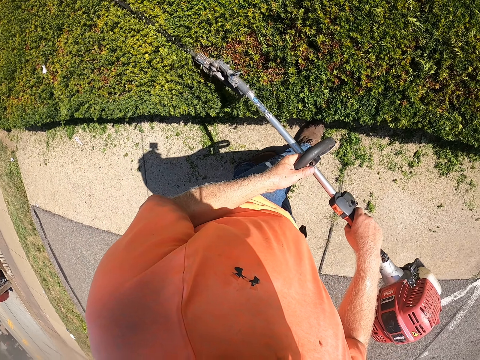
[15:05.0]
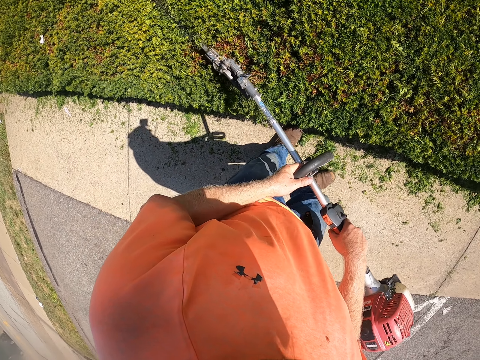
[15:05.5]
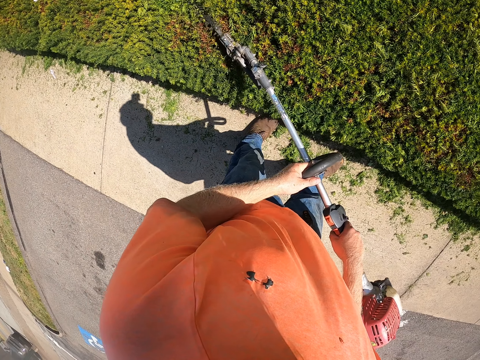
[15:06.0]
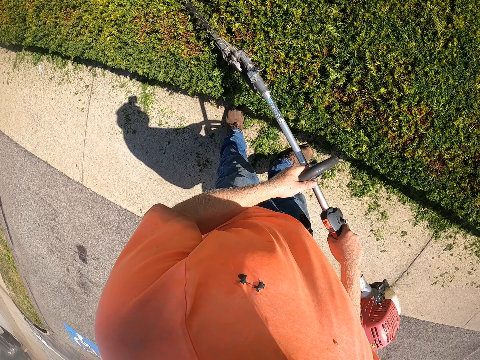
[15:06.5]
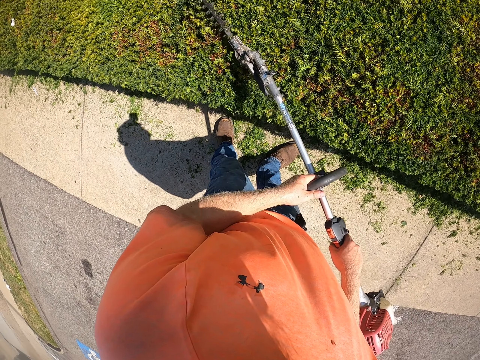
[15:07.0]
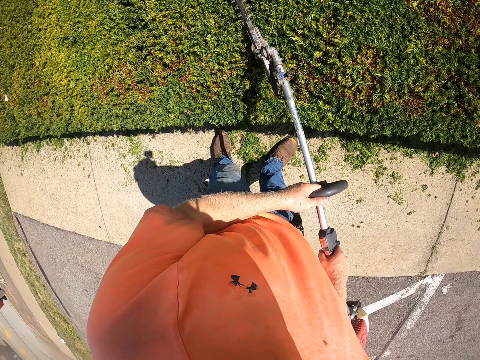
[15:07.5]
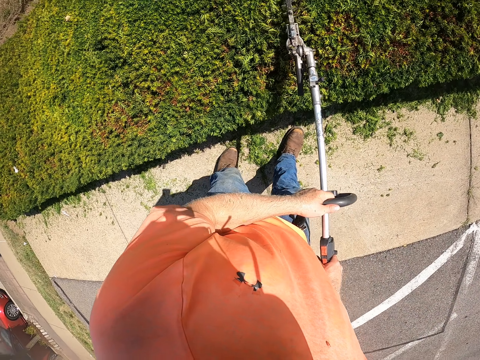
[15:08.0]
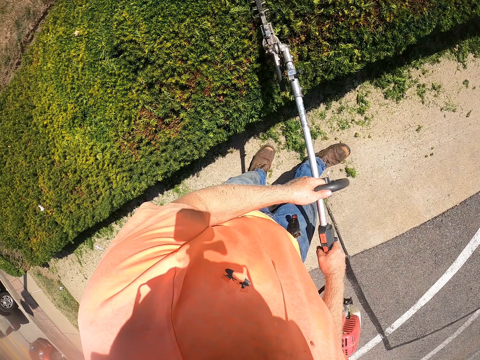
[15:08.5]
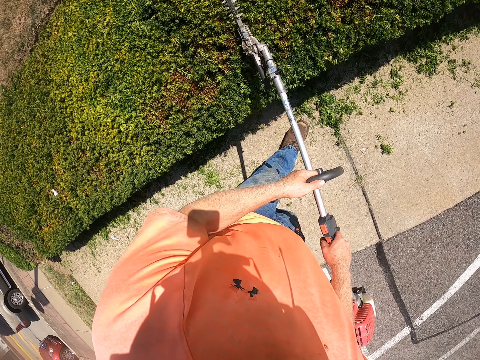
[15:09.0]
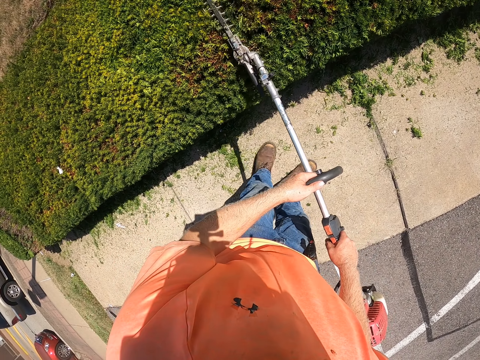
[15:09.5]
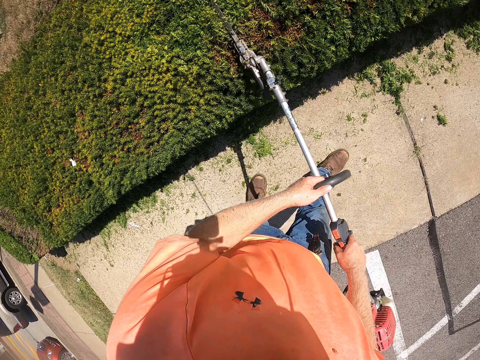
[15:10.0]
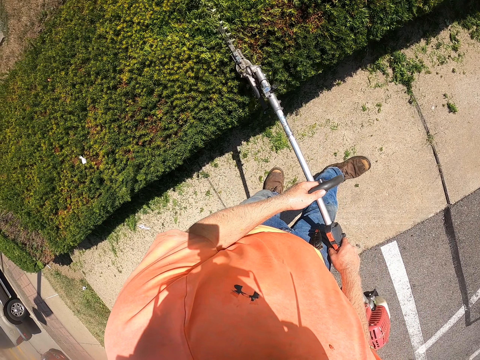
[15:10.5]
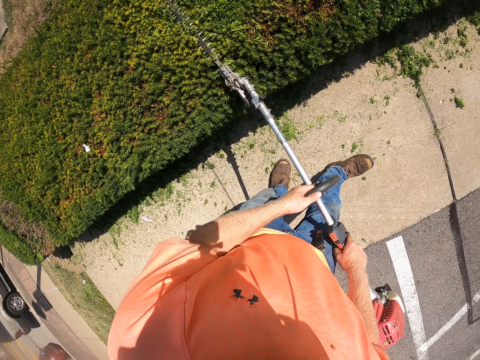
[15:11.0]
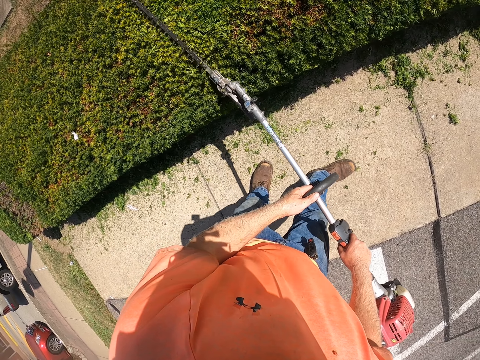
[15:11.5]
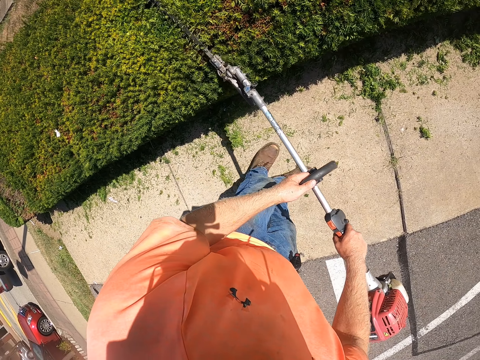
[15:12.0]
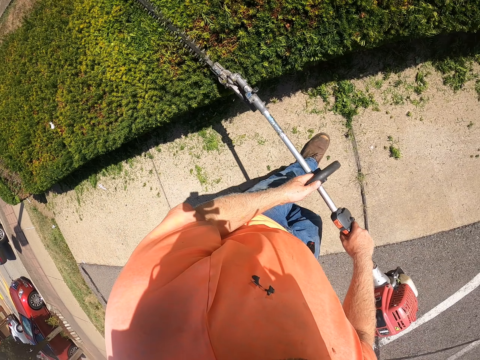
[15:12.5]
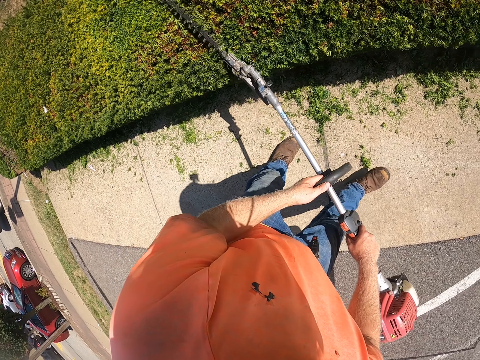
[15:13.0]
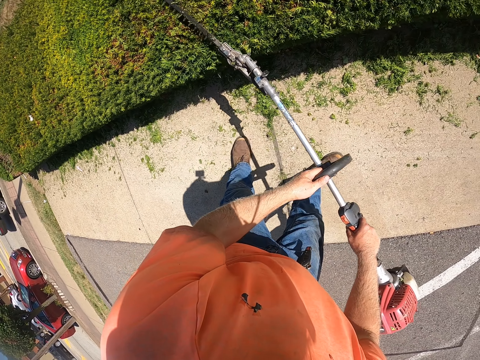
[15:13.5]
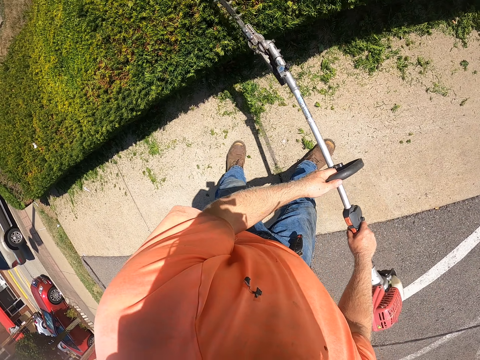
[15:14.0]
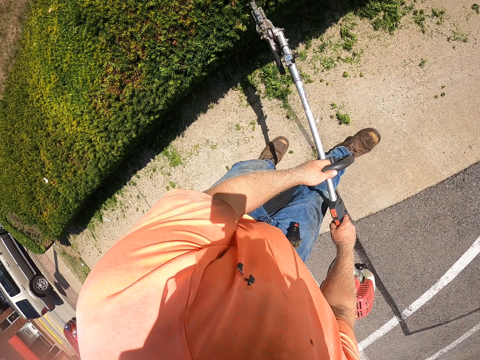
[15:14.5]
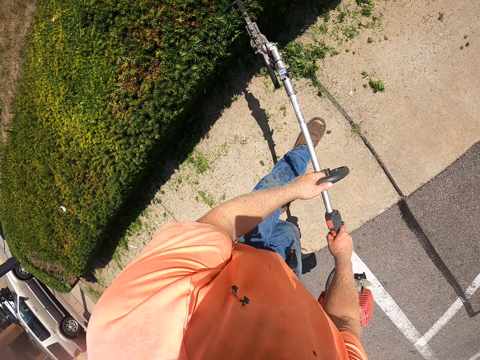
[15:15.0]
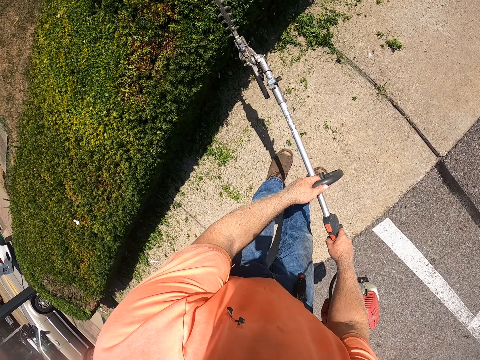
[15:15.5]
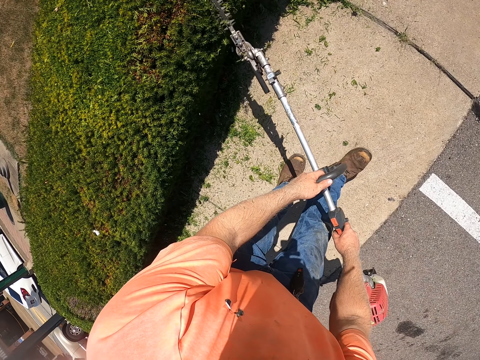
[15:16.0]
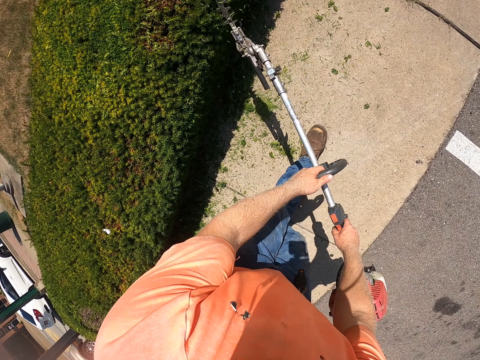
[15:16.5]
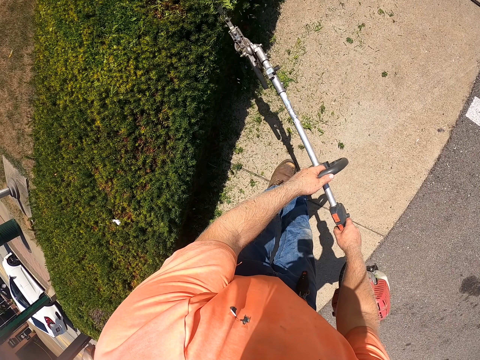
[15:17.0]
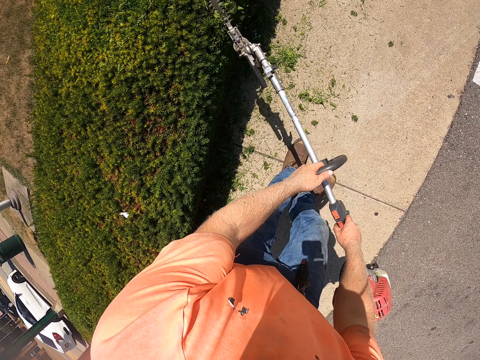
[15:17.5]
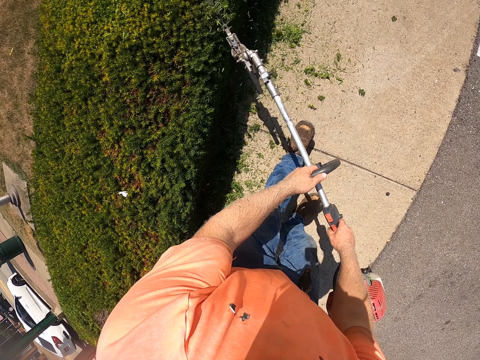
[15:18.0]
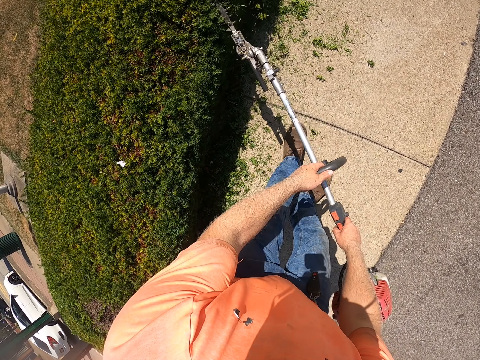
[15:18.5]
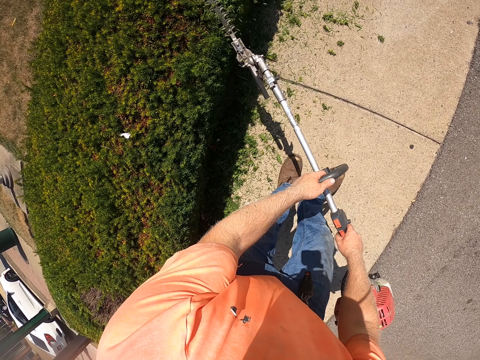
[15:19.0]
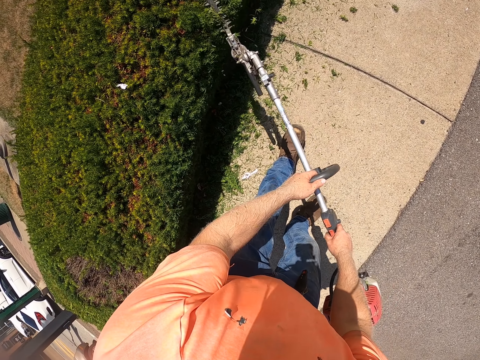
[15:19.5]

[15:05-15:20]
The camera wearer walks forward. They walk backward. They walk forward. They walk backward.

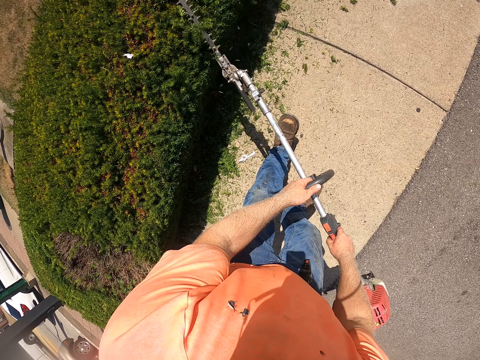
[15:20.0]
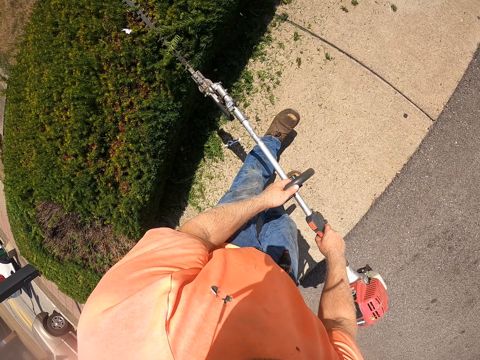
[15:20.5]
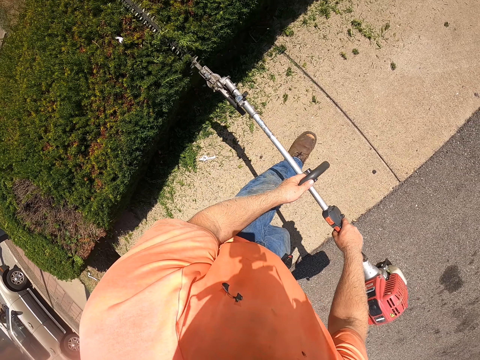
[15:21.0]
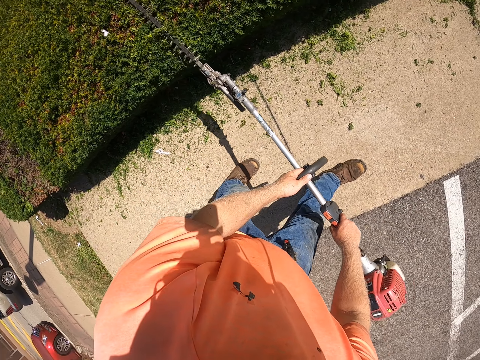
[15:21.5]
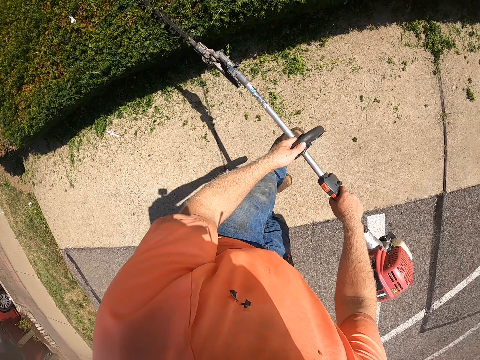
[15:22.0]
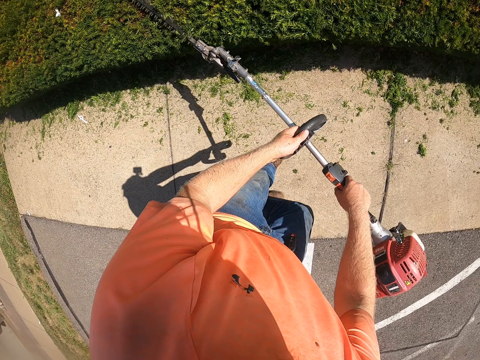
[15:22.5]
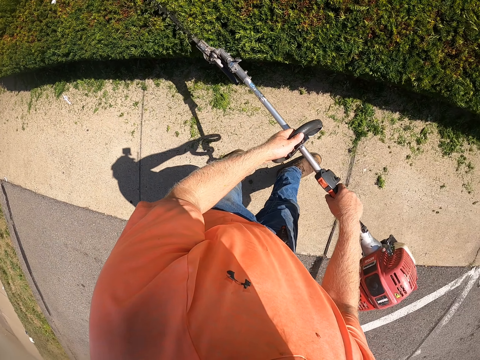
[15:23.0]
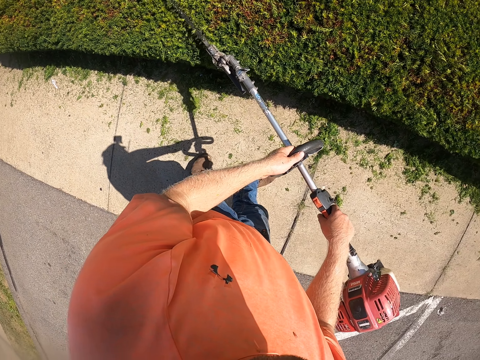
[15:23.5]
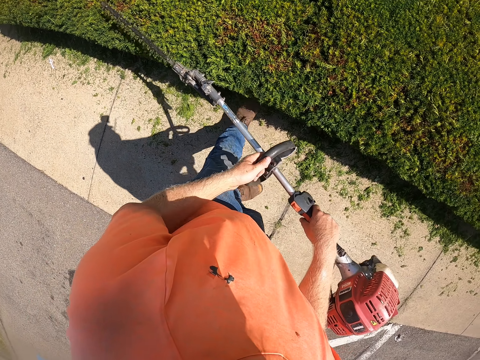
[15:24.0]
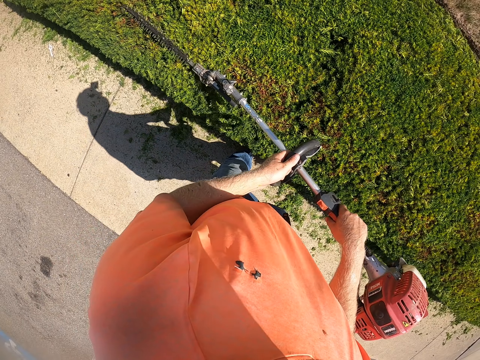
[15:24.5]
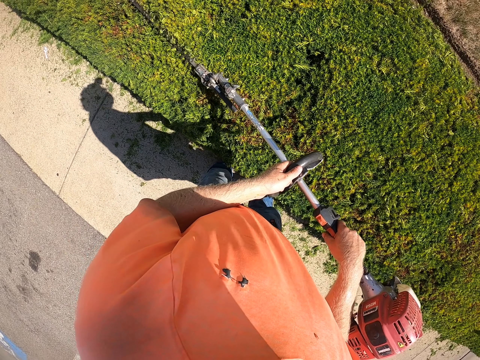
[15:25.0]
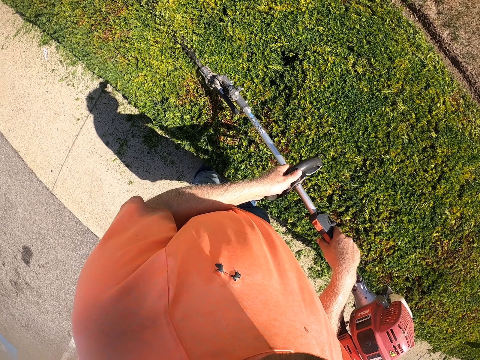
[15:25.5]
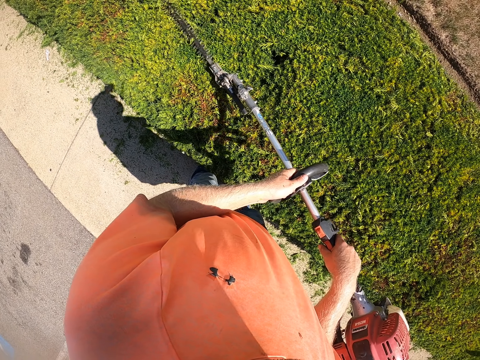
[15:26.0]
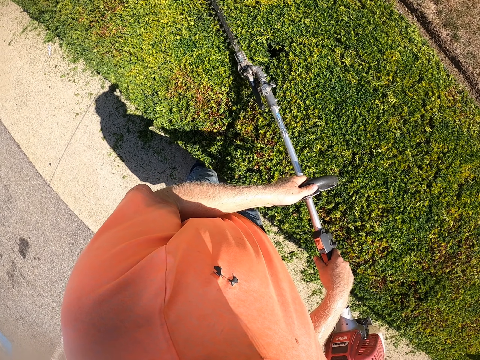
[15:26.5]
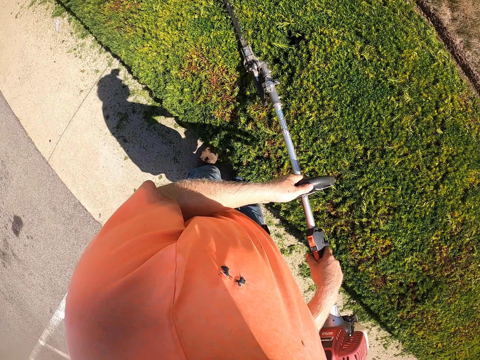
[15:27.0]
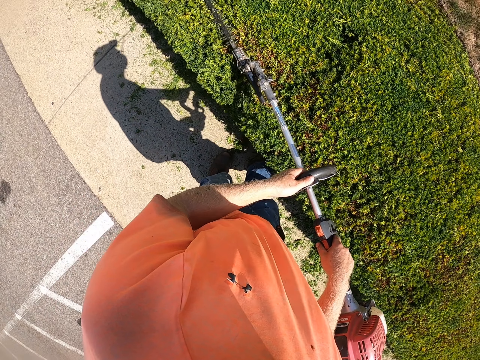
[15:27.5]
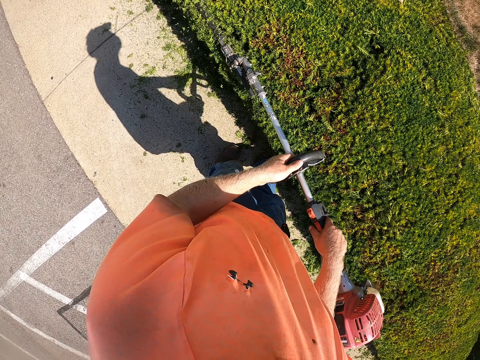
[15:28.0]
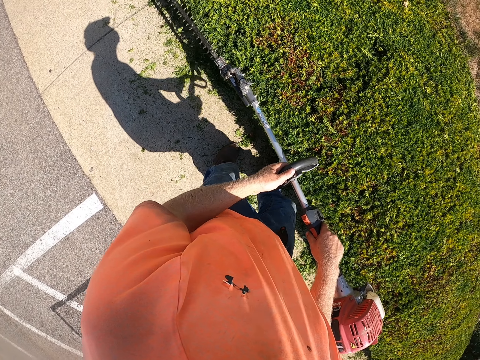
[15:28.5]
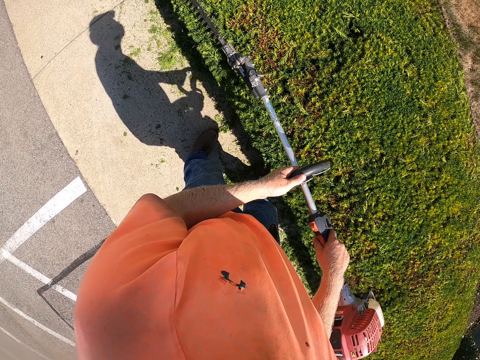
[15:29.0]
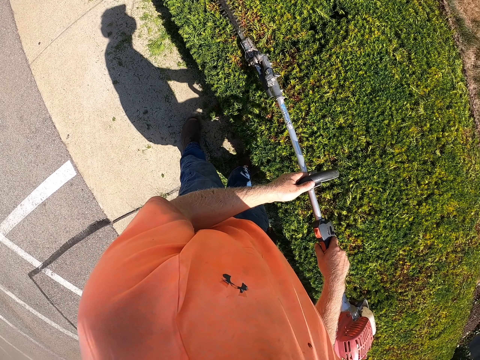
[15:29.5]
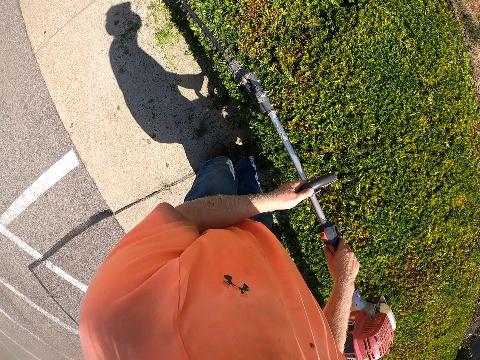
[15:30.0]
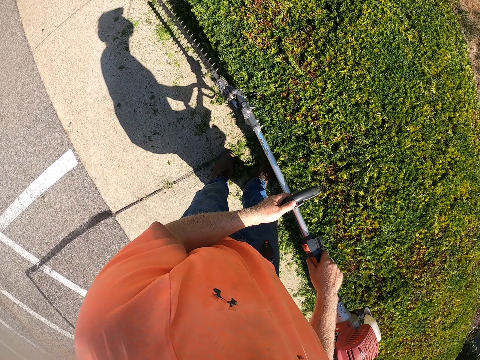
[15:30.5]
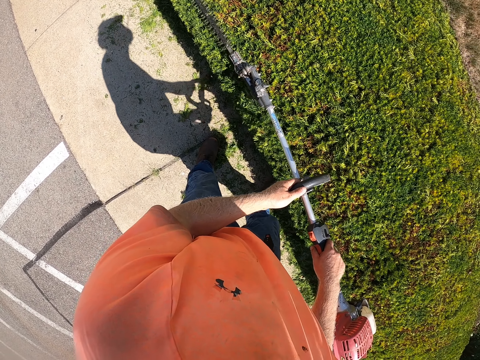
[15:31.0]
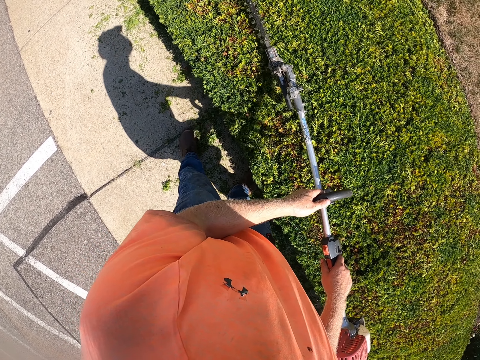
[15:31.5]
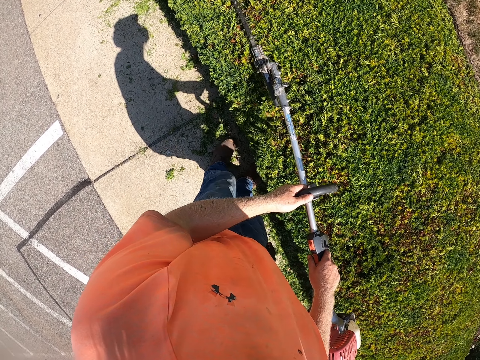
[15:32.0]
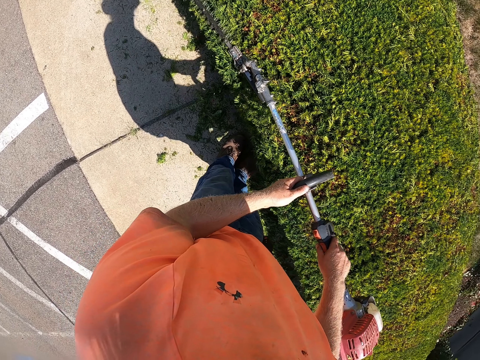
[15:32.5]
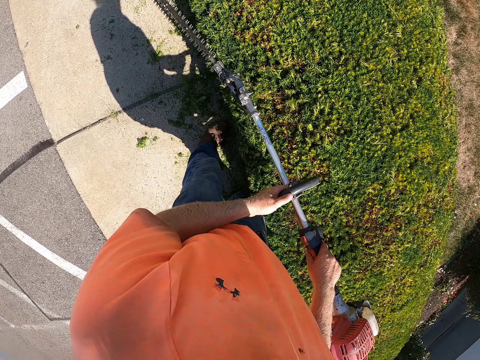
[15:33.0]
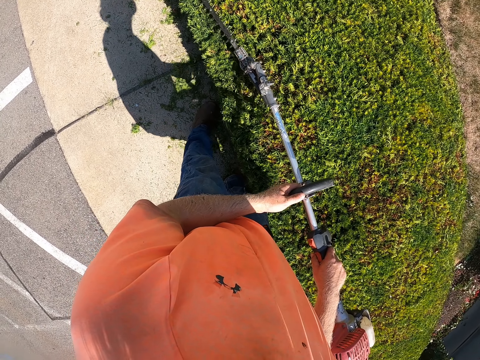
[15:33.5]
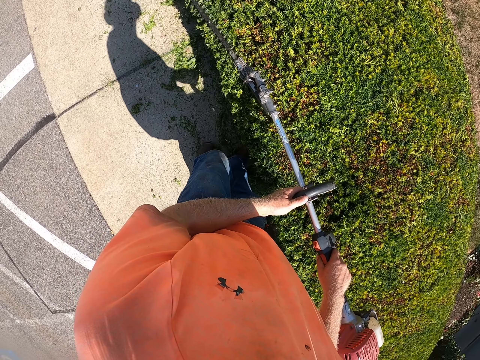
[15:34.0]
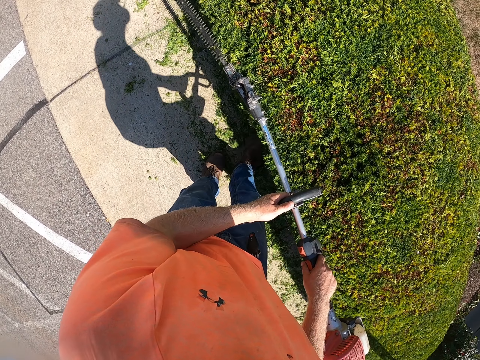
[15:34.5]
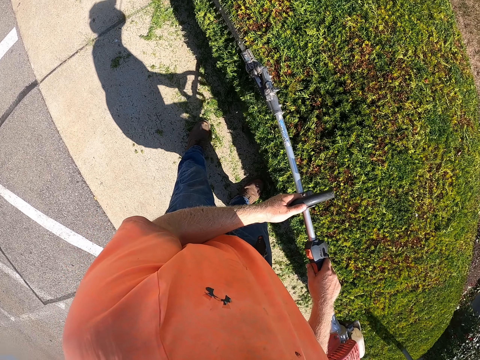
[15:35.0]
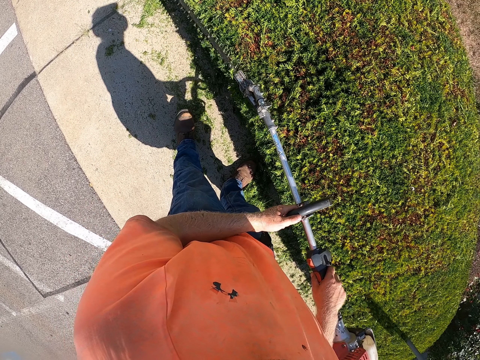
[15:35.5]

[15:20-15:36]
The camera wearer walks forward.
